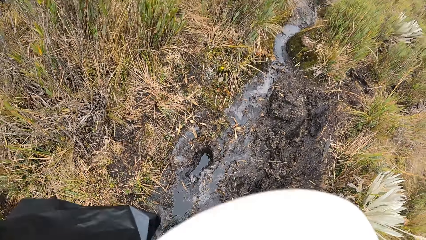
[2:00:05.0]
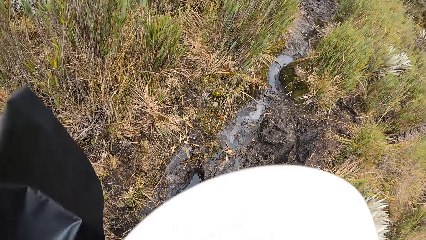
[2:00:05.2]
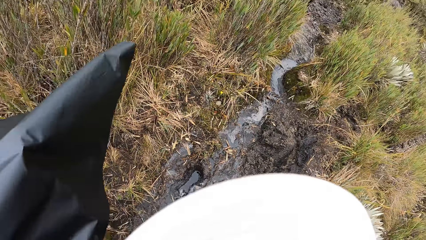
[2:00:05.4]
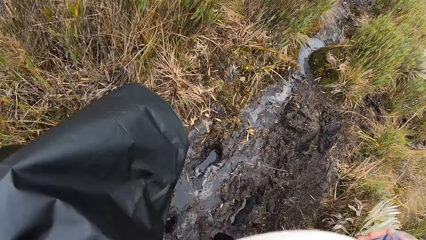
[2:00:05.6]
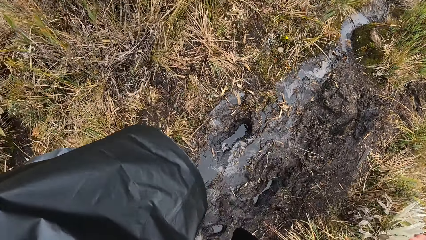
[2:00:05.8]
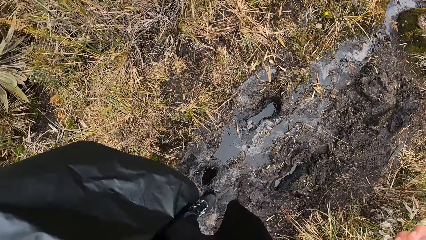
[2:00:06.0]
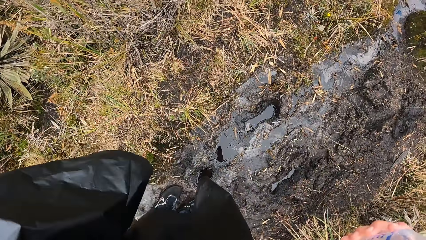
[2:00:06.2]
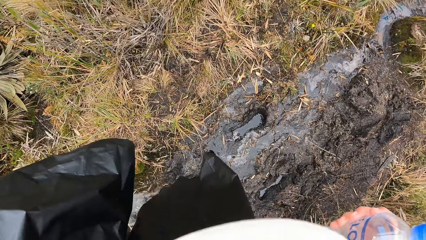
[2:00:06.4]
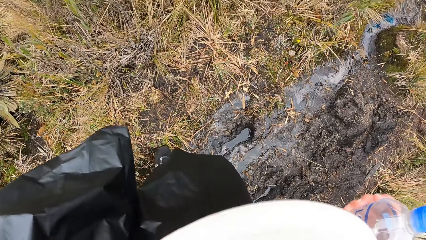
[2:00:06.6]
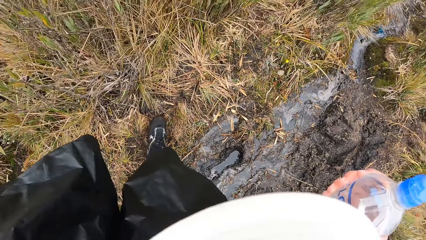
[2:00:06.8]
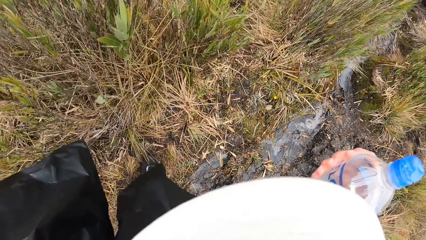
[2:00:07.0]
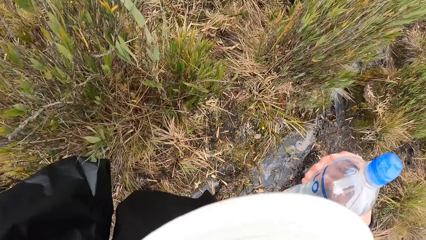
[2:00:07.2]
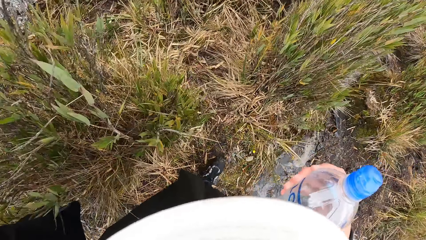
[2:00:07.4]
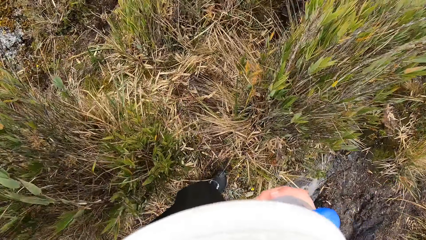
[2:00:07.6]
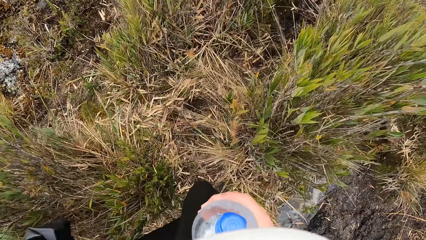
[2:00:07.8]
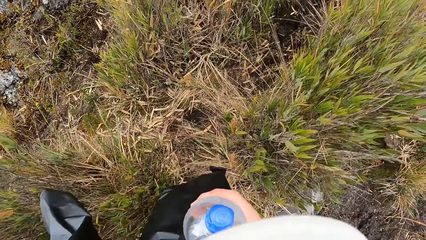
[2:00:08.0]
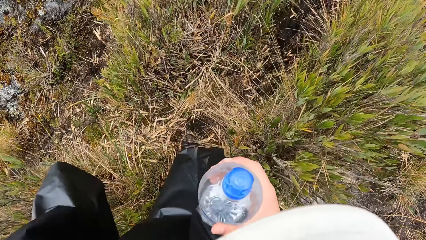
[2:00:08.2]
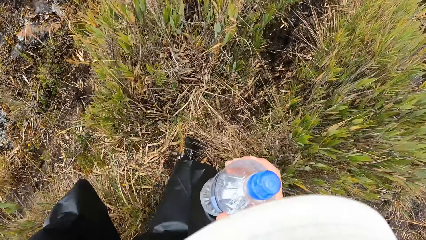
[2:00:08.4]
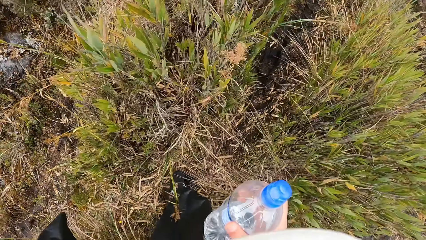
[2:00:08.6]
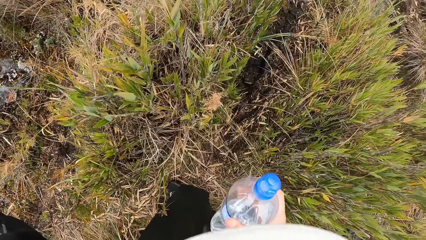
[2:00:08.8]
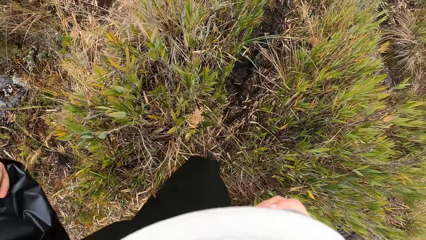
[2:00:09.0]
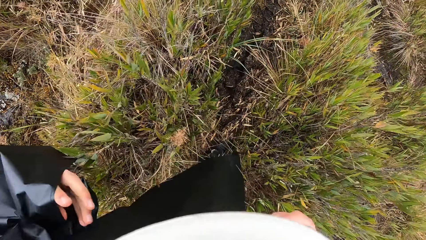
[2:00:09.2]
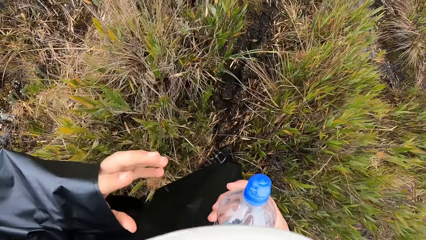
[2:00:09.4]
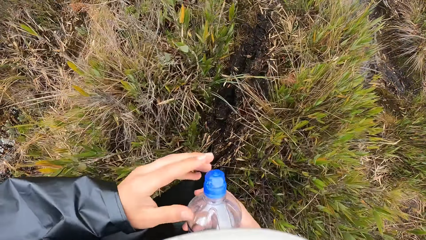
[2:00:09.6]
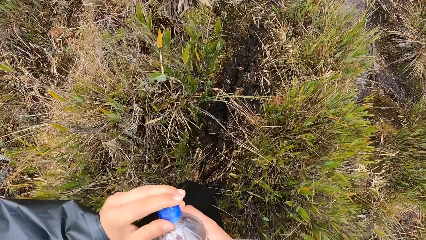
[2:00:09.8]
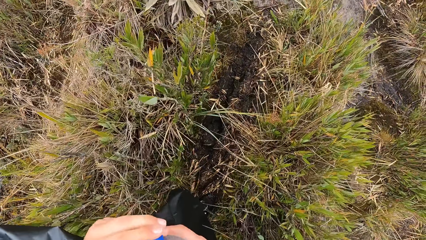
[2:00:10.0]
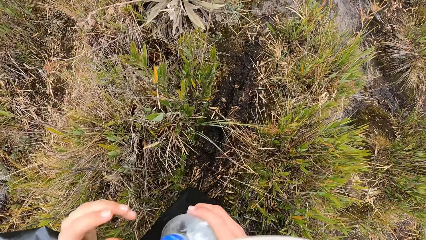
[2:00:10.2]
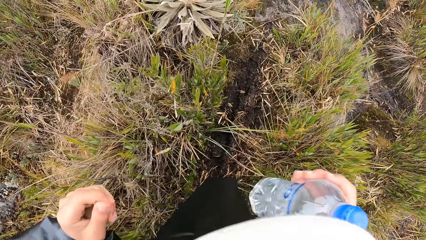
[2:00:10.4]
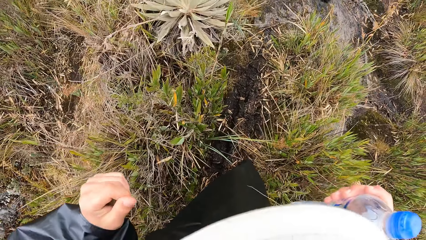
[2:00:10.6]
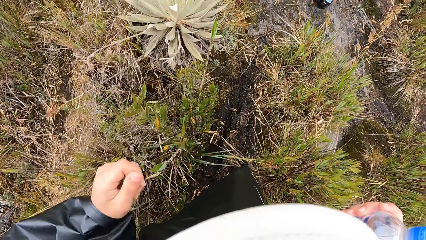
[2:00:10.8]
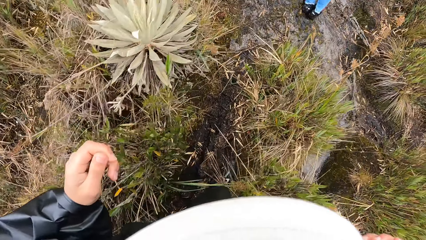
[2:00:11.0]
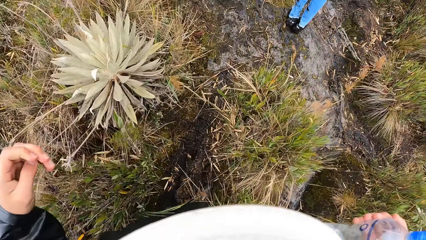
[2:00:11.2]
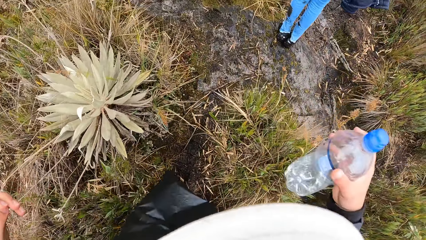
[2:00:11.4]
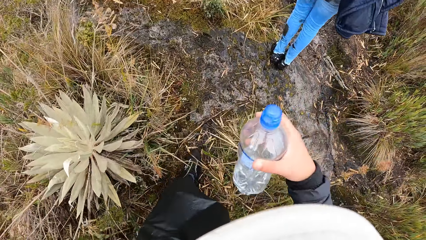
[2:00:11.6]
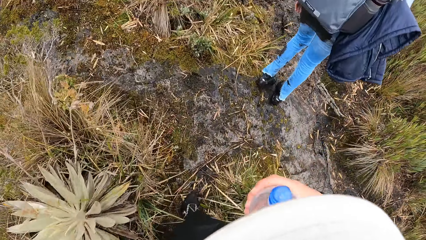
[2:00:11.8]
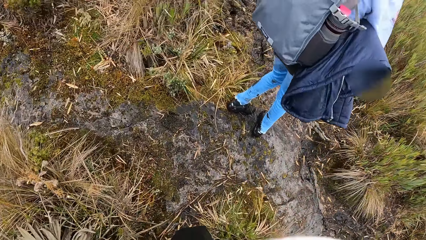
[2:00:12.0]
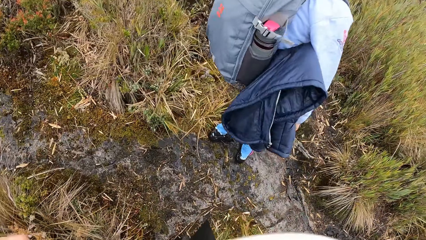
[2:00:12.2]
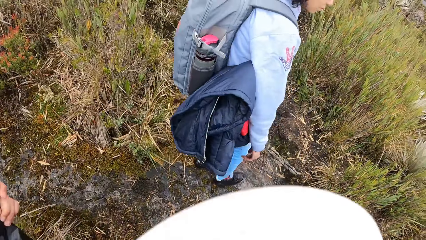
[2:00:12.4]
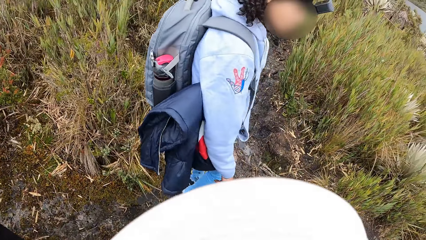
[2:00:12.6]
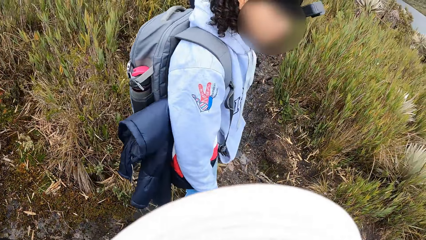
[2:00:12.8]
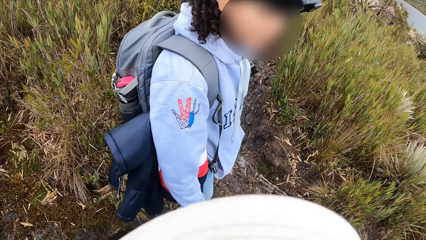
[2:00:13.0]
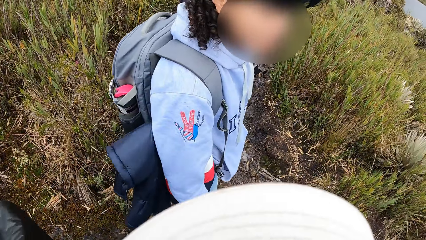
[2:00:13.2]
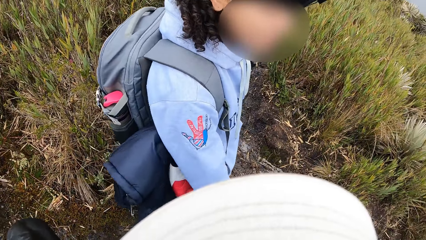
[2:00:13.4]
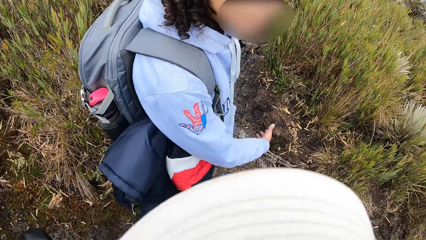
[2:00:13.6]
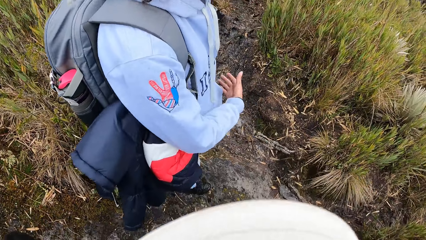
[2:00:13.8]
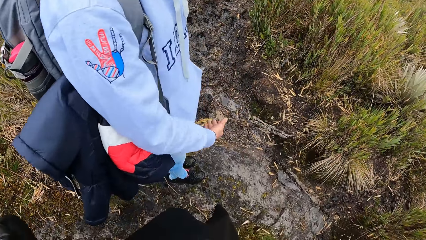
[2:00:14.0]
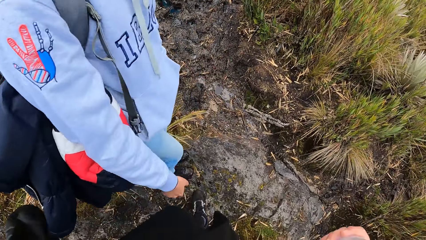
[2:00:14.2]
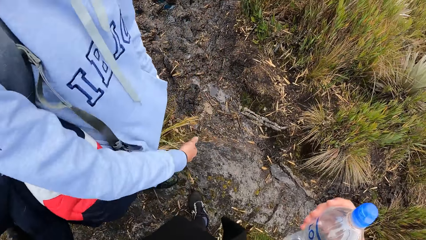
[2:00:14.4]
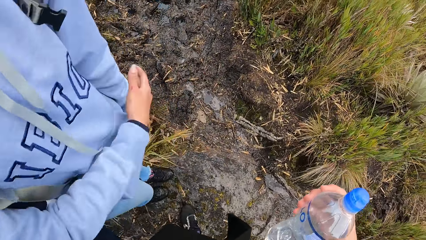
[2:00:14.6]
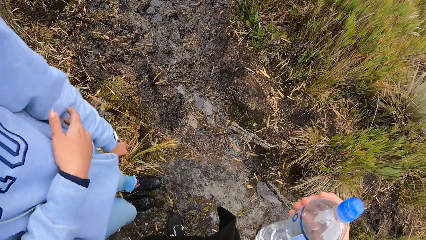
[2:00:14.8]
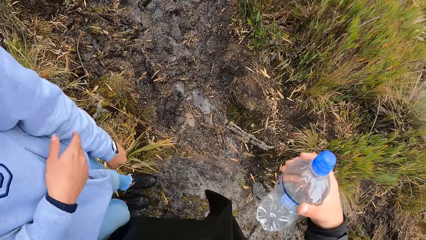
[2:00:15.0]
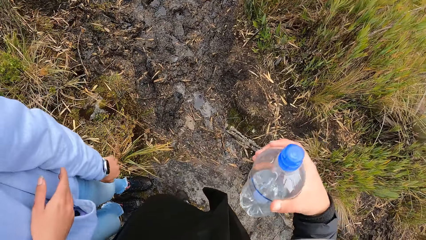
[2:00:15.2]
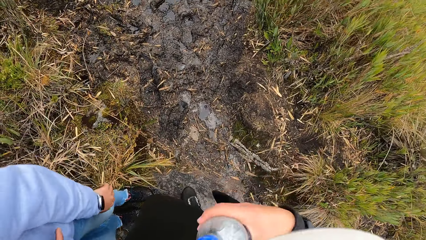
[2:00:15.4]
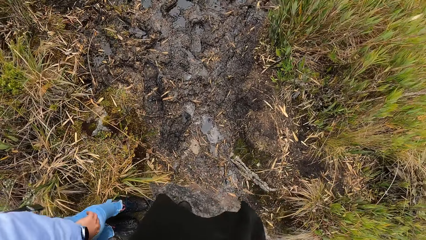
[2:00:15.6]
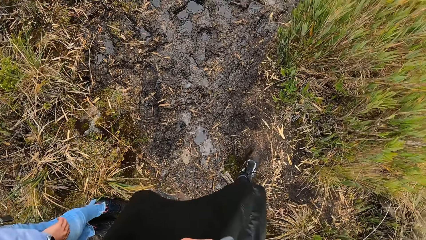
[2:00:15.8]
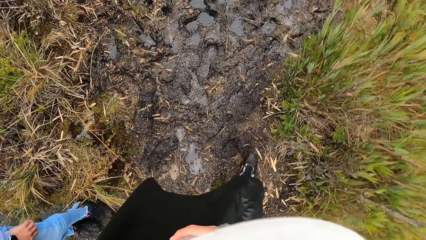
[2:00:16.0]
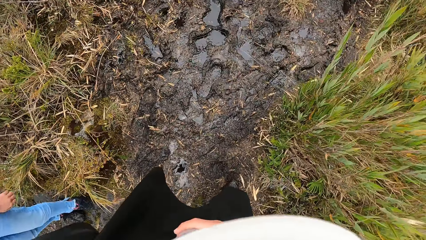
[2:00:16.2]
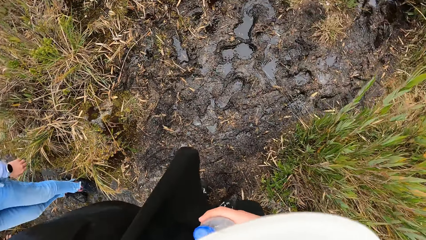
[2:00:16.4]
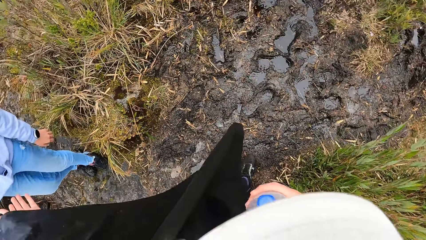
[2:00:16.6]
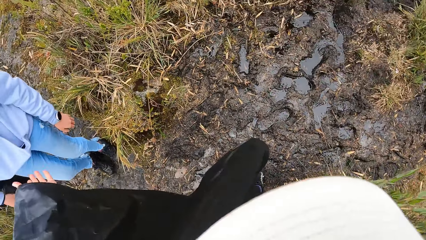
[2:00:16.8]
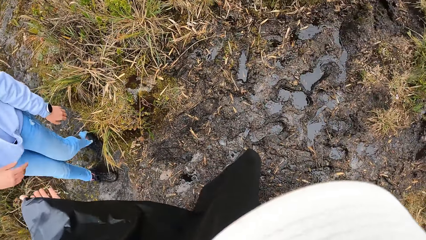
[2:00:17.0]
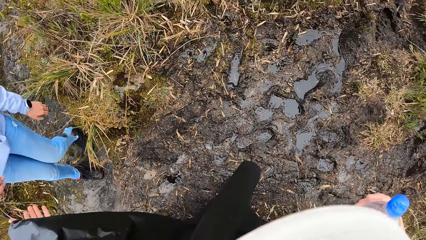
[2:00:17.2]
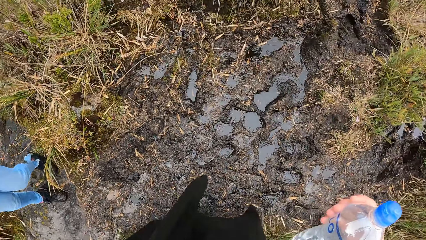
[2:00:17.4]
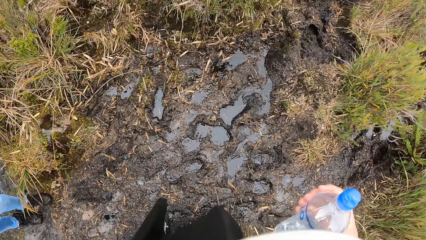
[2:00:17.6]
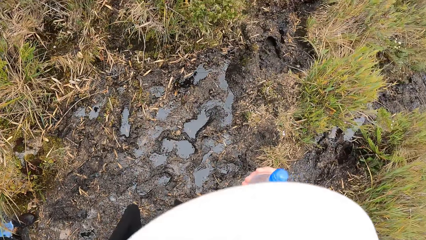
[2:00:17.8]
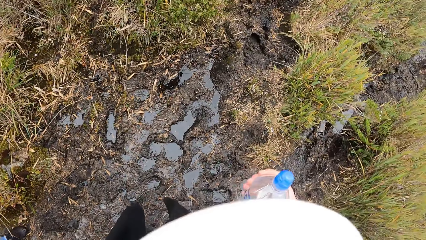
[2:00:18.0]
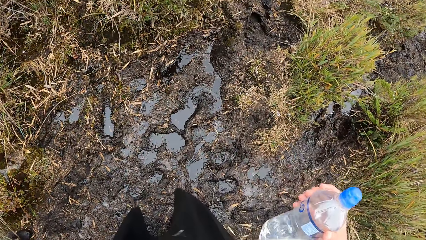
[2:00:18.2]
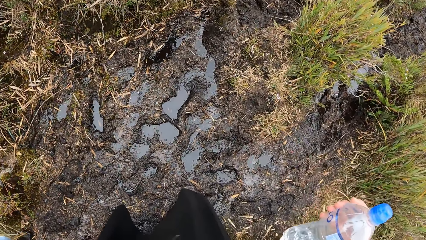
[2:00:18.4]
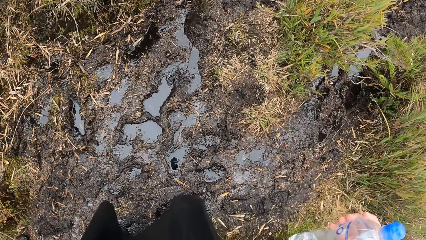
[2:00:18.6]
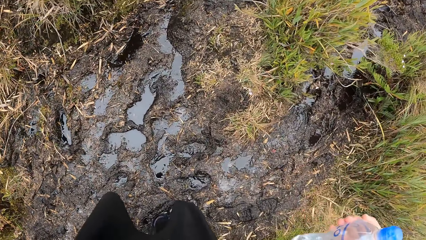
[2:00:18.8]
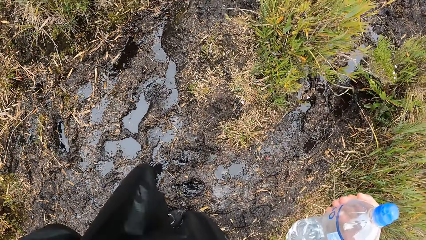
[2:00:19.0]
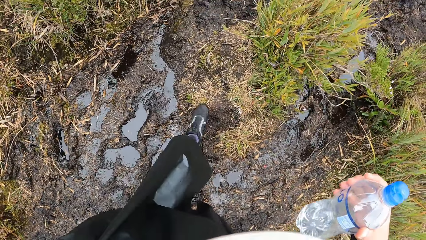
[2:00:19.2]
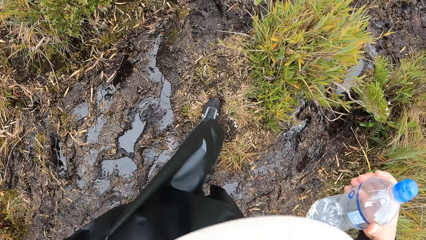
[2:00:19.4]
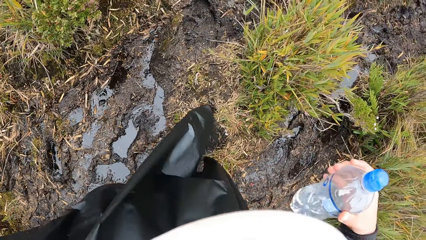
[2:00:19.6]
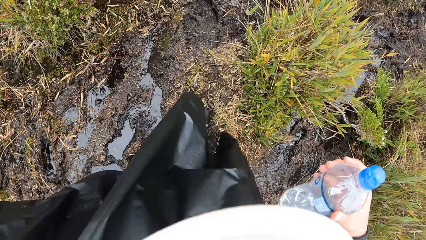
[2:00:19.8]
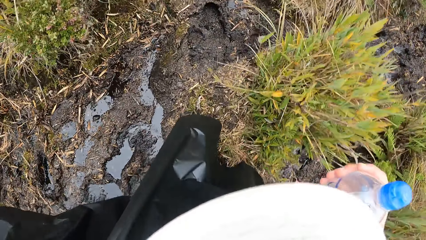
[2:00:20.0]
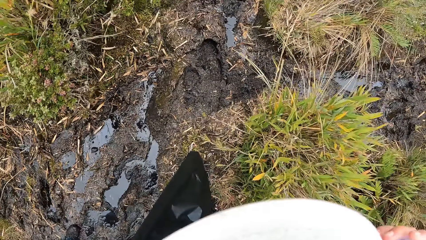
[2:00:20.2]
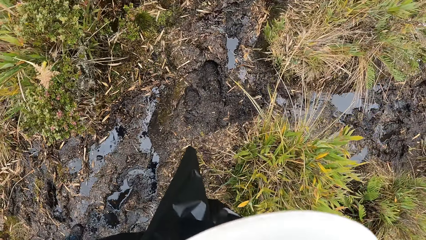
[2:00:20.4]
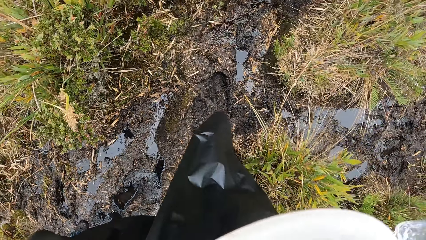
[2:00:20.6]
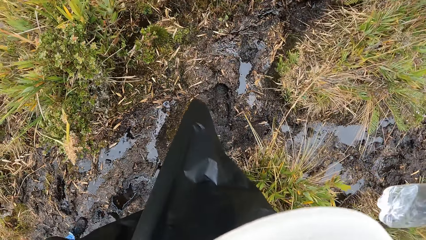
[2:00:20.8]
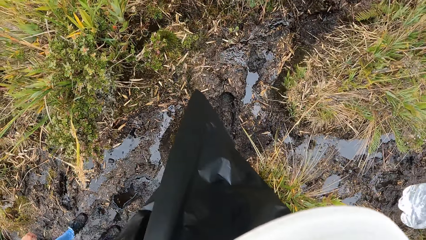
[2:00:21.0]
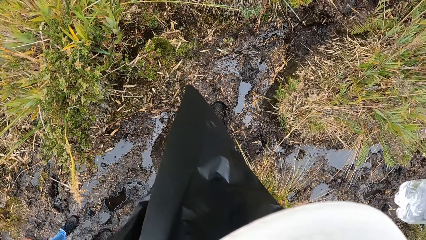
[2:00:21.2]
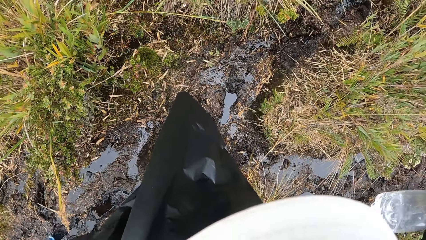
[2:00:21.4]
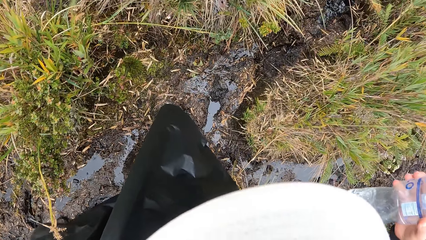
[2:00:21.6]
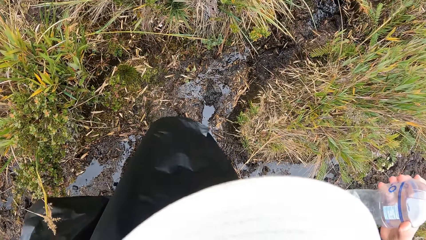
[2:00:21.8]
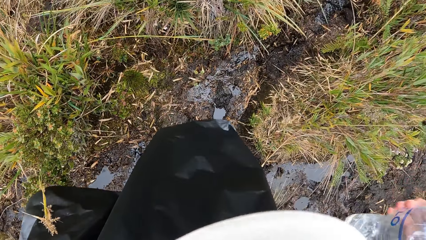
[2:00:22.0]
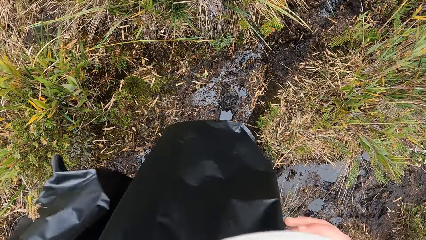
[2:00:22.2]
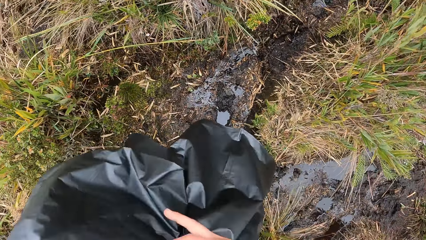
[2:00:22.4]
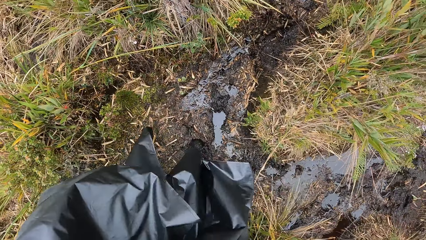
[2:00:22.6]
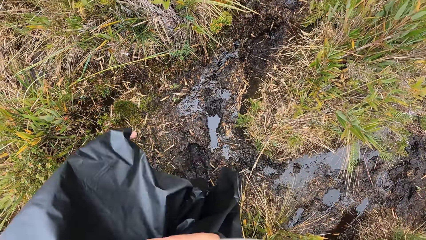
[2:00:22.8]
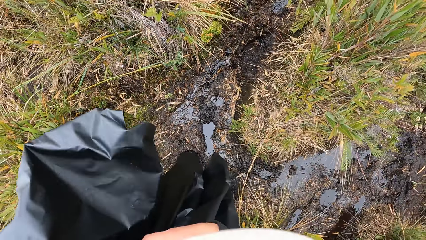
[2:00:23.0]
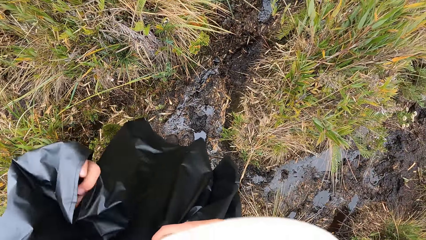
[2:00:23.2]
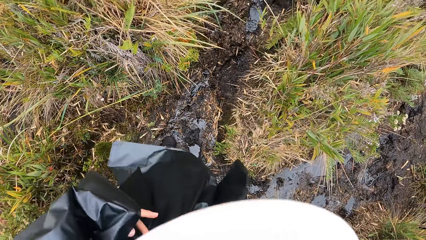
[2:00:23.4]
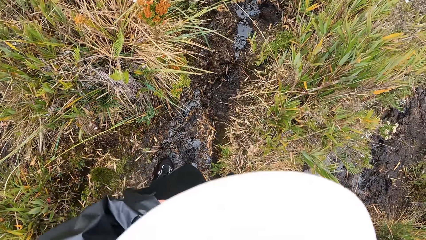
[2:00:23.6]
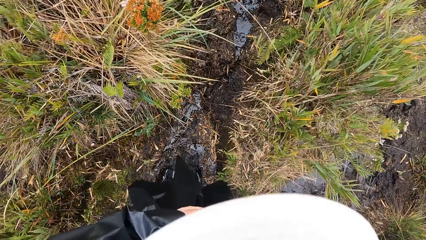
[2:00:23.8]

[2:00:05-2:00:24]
The camera wearer walks through a muddy path in the forest. They touch the water bottle in their right hand with their left hand. They hold the bottle with both hands. They interact with a woman. The woman looks at the camera wearer. The camera wearer walks past the woman at the muddy path in the forest. They move the hand. They walk through the muddy path in the forest. They pass the water bottle from their left hand to their right hand.
